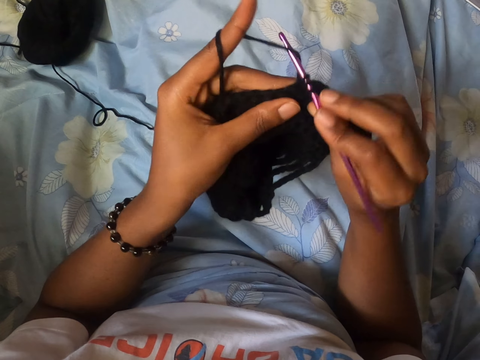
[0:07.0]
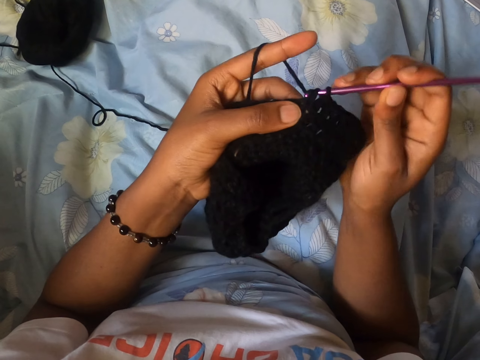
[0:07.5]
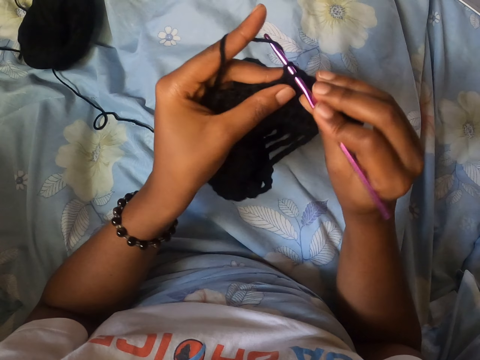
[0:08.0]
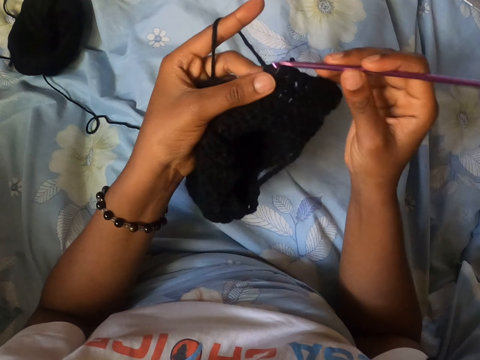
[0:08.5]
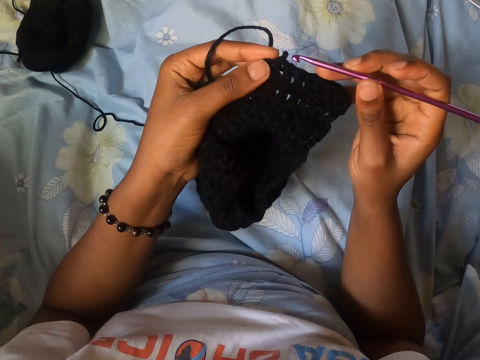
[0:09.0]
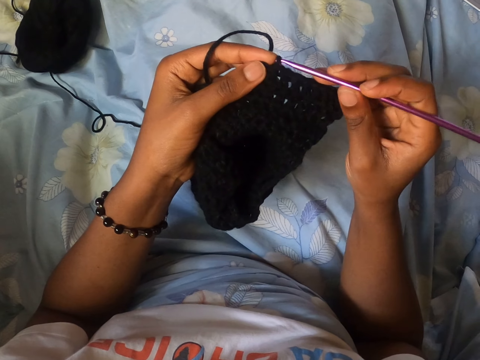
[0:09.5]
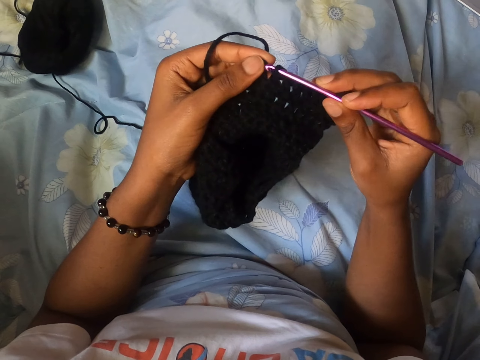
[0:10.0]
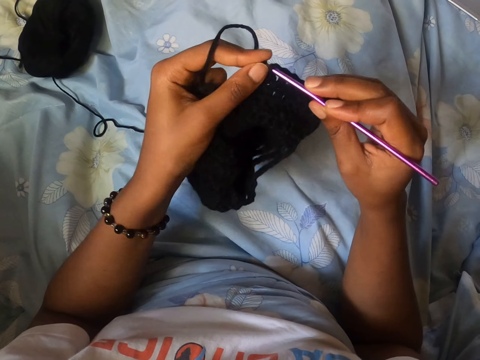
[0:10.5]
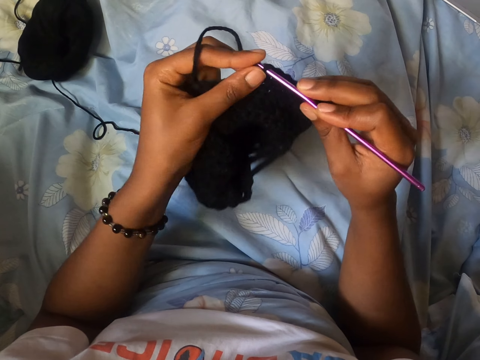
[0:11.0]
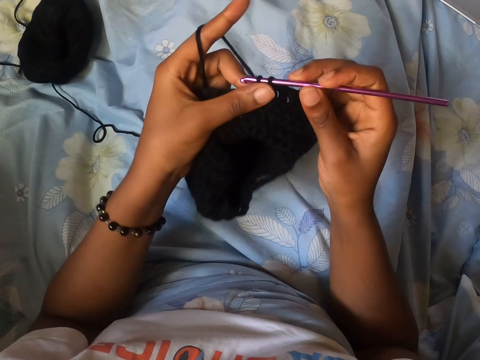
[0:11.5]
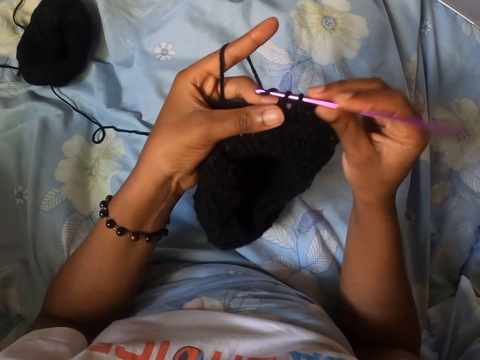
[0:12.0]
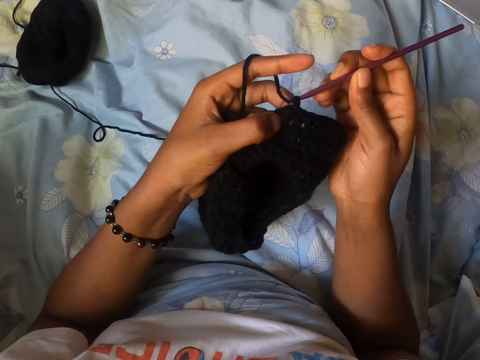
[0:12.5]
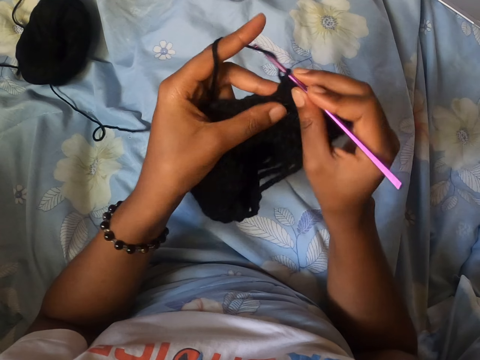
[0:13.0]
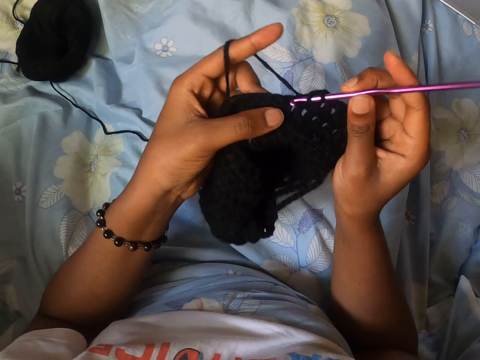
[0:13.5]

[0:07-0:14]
The camera wearer removes a yarning pin from a yarned basket.

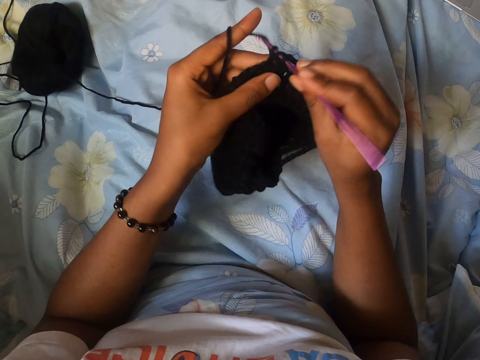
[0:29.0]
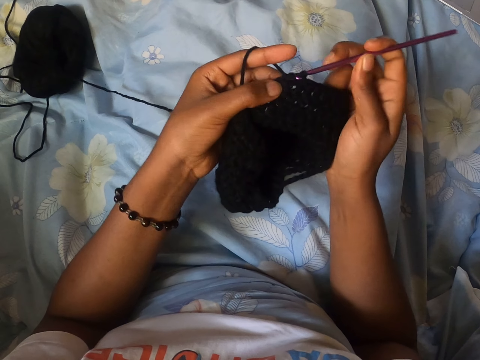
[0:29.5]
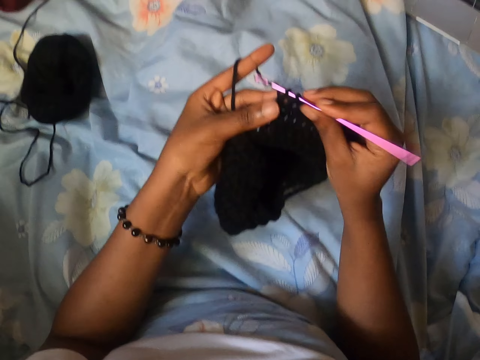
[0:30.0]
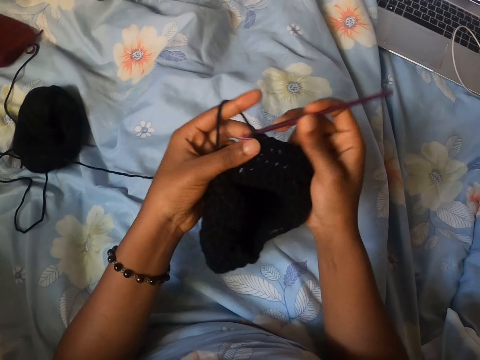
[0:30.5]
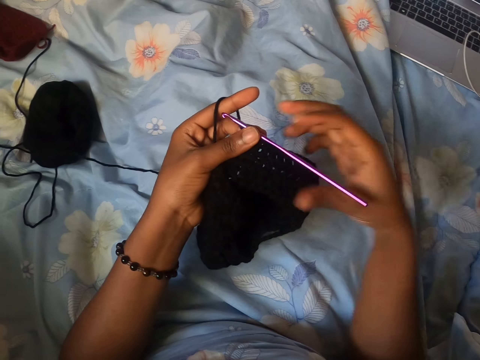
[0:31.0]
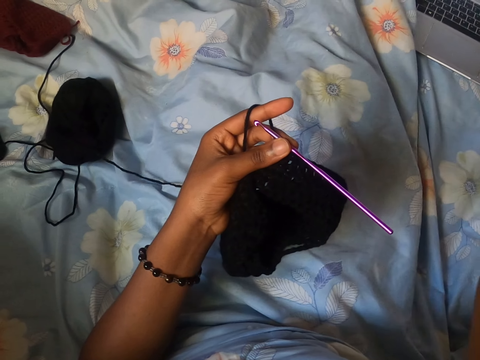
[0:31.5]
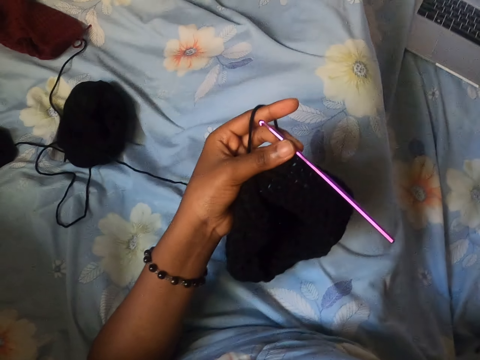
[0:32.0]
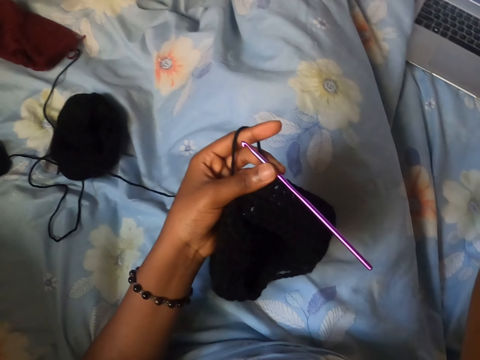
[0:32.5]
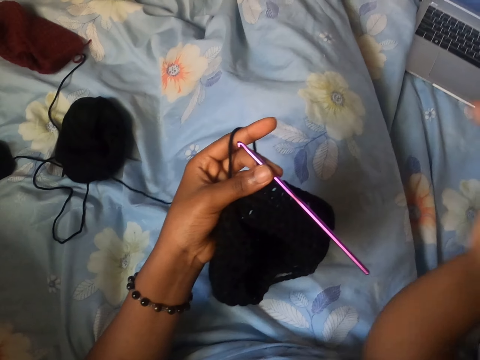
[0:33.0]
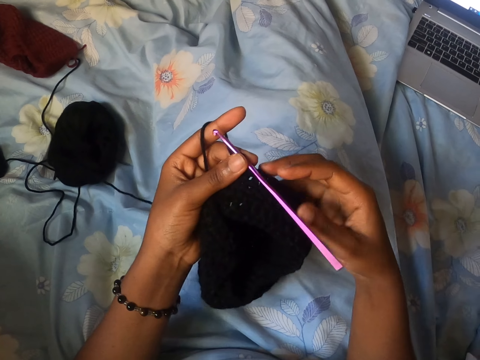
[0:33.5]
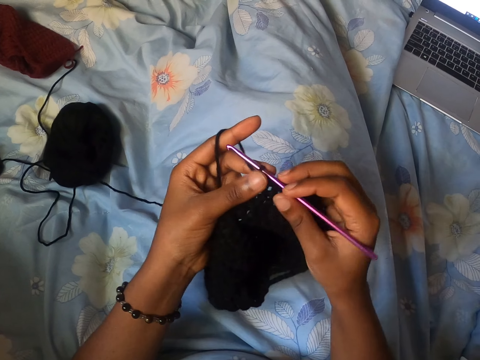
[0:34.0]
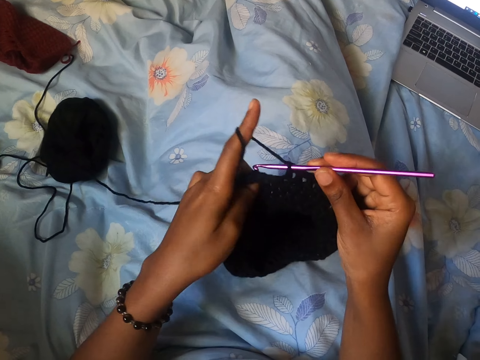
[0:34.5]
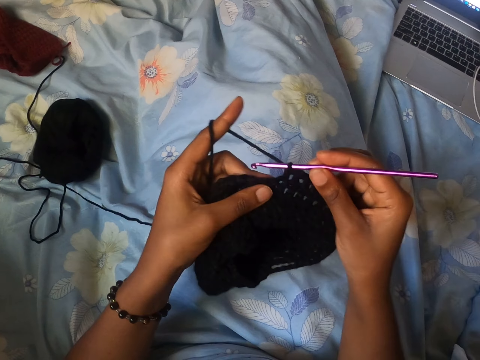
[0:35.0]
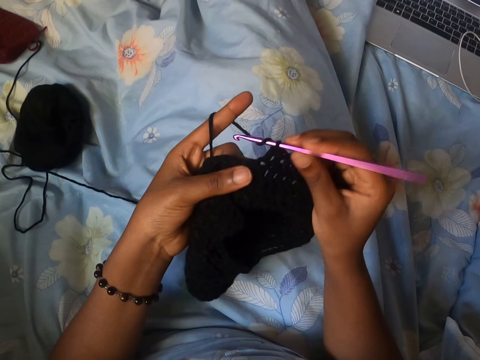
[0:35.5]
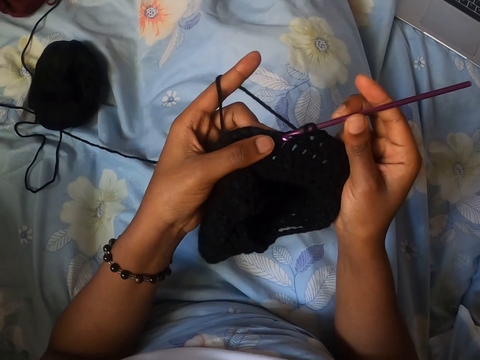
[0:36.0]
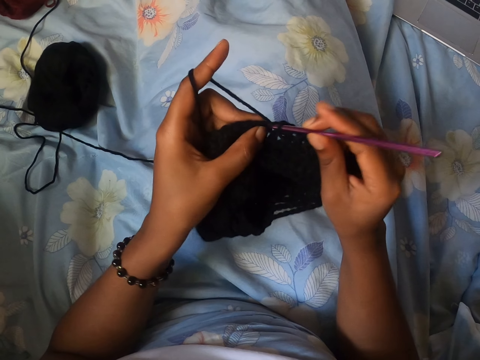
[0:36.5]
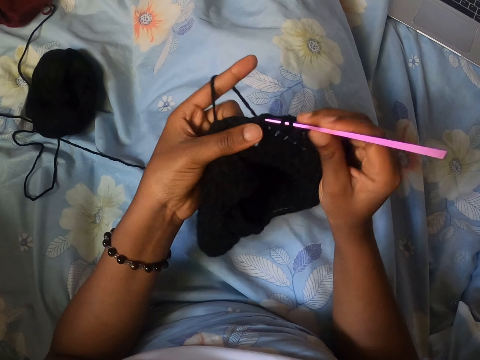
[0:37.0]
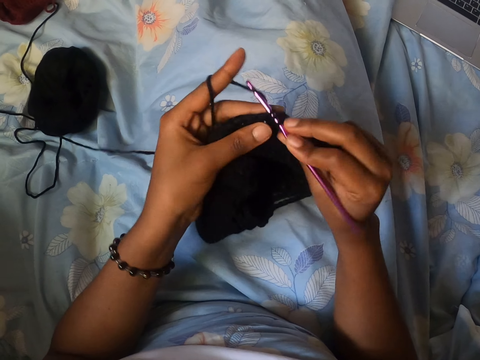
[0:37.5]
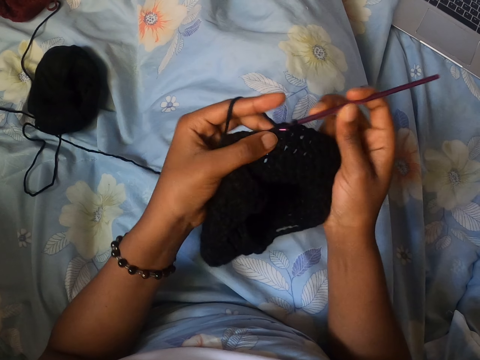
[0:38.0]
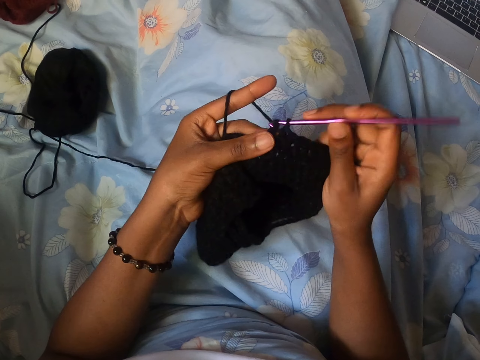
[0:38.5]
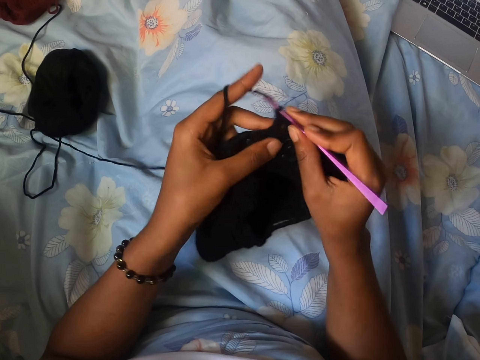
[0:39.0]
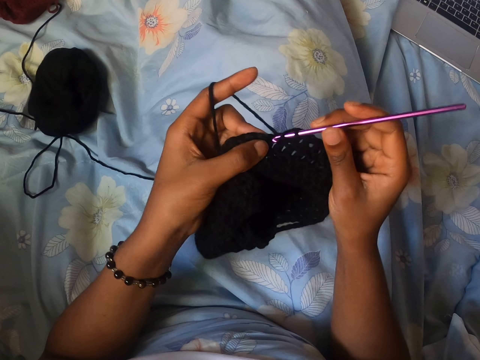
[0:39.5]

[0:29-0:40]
The camera wearer passes the crochet hook from her right hand to her left hand. She touches an object. She holds the crochet hook with her right hand. She crochets the black piece of yarn with the crochet hook in her right hand.

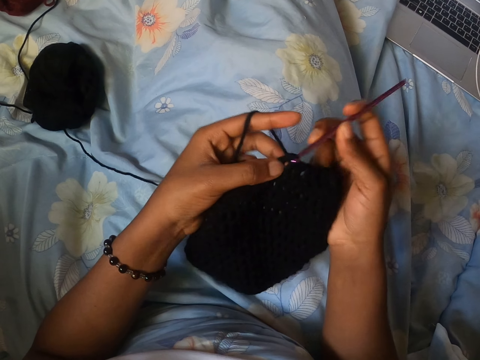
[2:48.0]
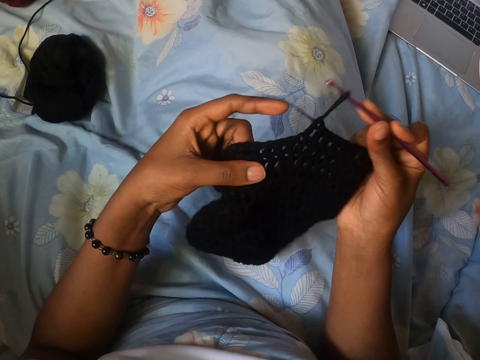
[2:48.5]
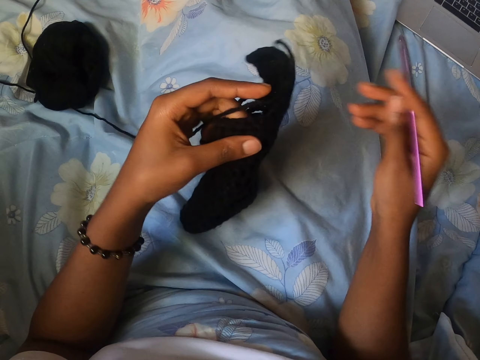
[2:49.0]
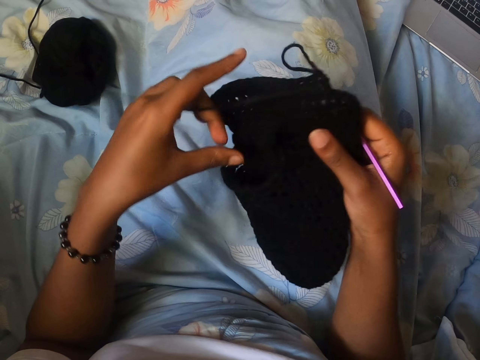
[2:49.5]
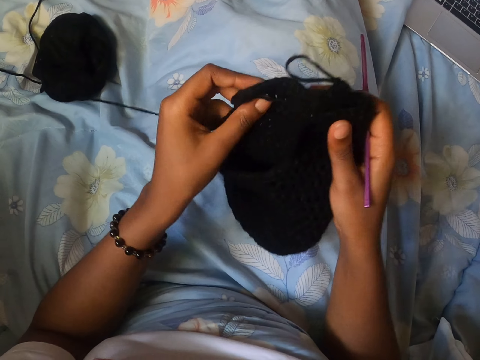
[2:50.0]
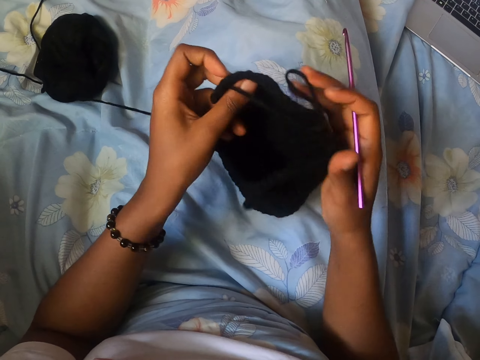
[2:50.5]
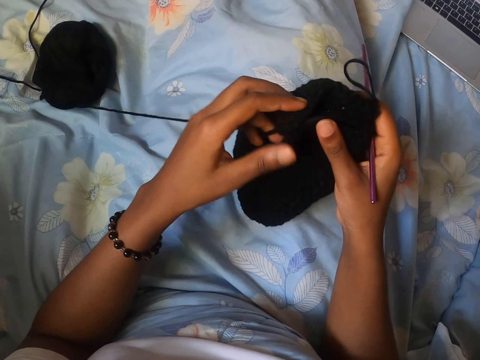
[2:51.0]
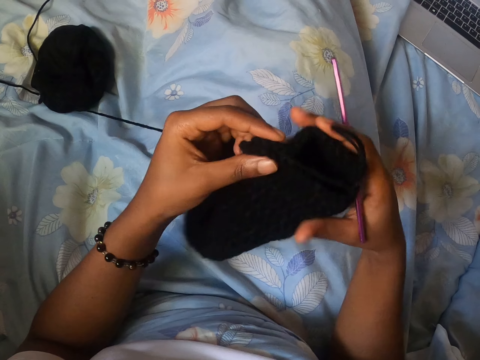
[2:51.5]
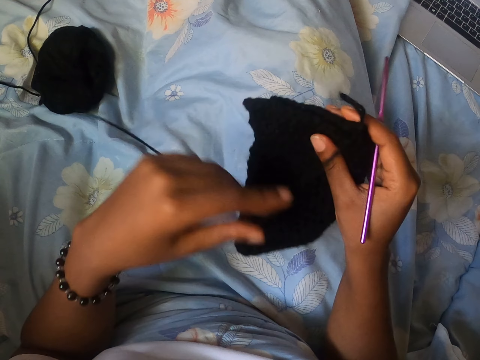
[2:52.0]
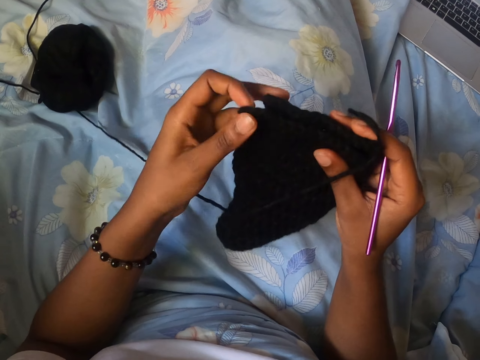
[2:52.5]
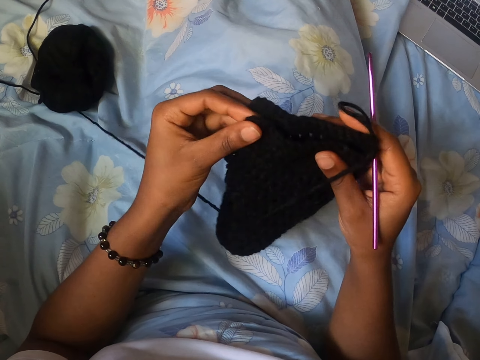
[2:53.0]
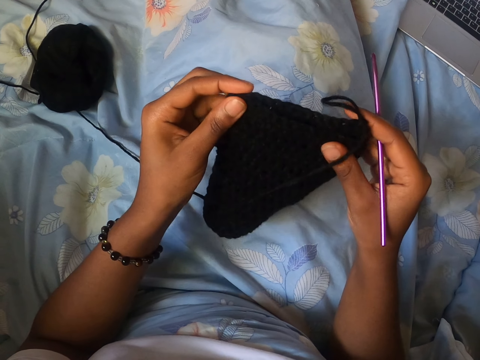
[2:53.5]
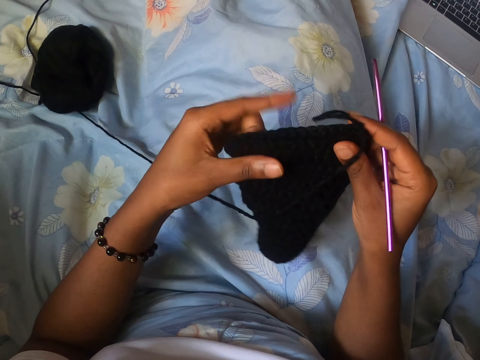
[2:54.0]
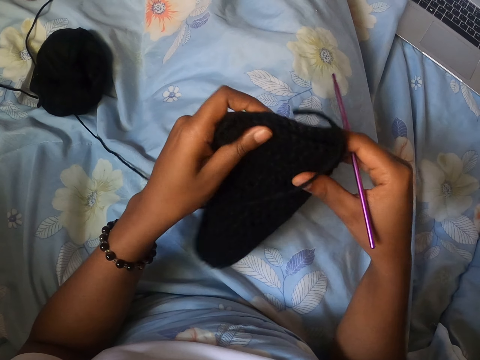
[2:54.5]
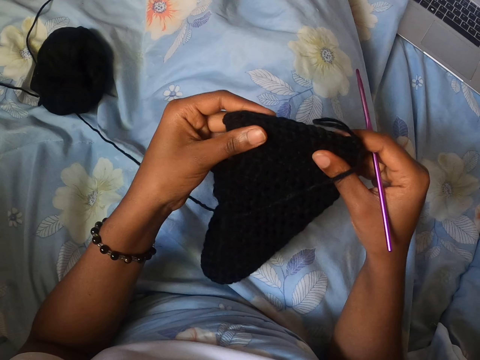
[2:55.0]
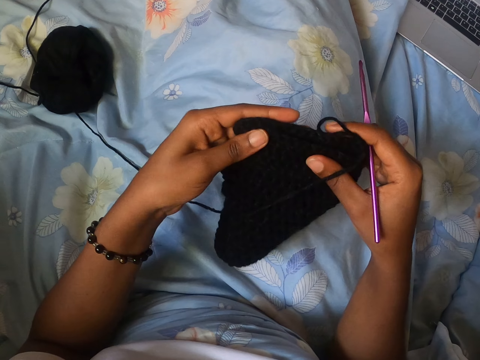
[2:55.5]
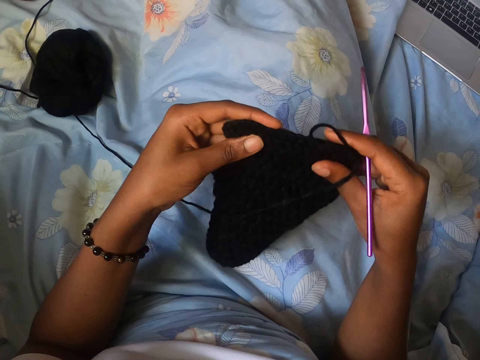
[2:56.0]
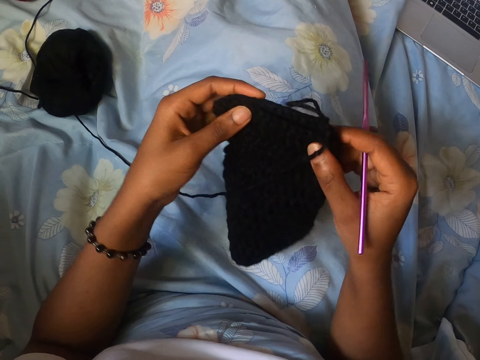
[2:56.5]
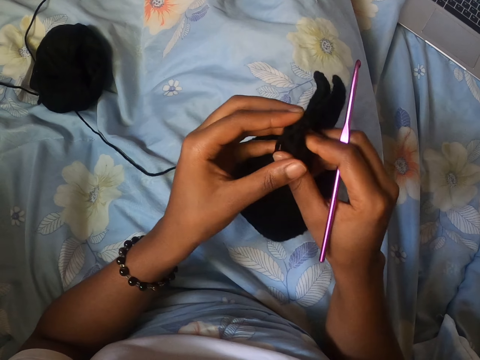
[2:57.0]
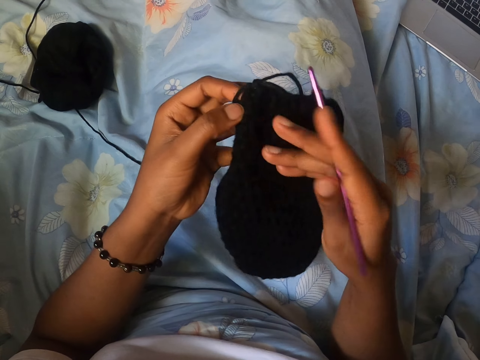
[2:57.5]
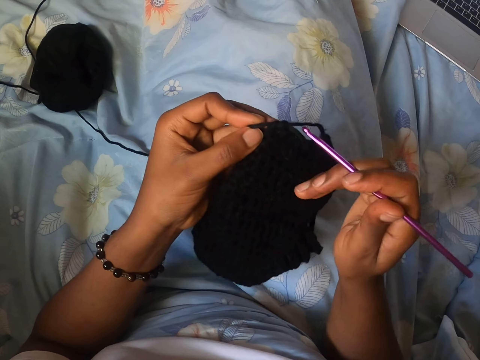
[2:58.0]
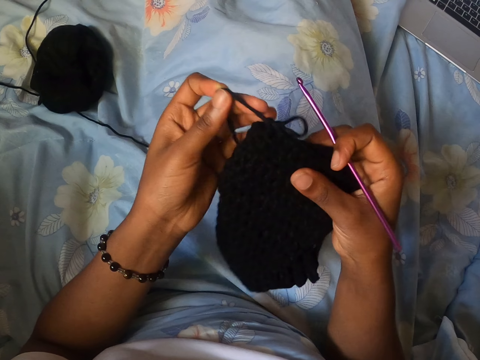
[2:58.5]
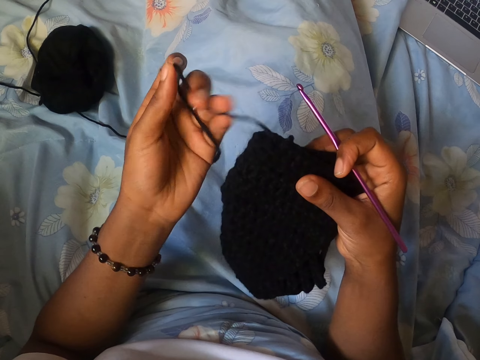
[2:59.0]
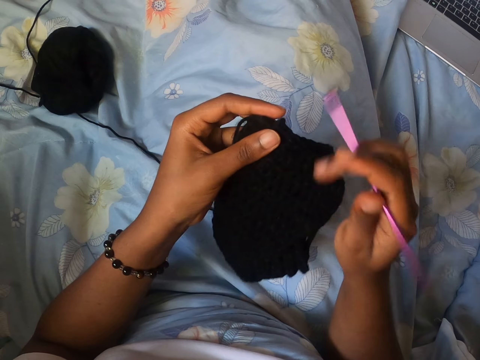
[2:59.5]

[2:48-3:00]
The camera wearer adjusts the black piece of yarn with both hands. They hold the basket together. They untangle the yarn in the basket.
